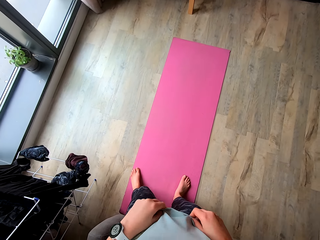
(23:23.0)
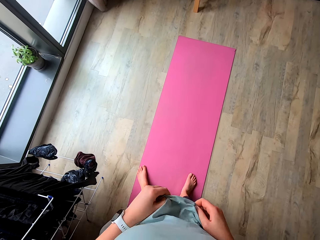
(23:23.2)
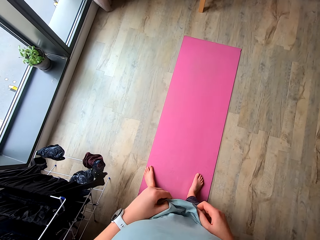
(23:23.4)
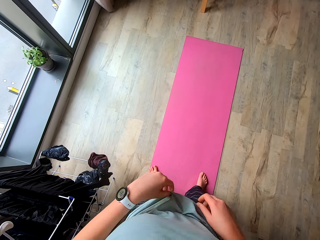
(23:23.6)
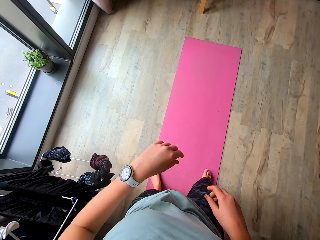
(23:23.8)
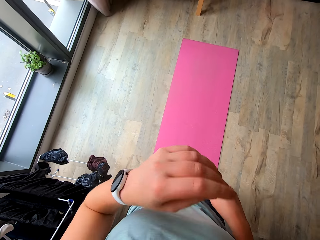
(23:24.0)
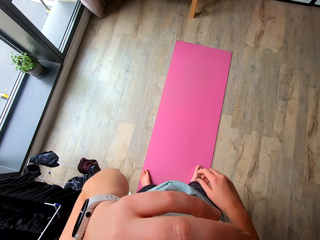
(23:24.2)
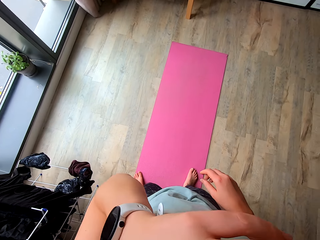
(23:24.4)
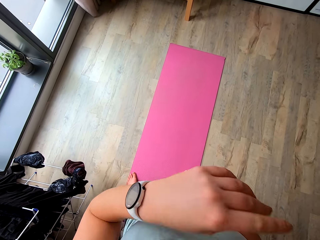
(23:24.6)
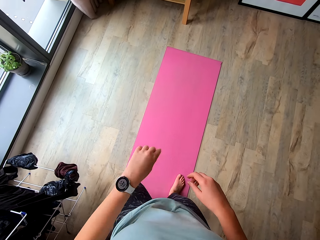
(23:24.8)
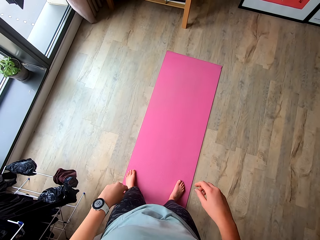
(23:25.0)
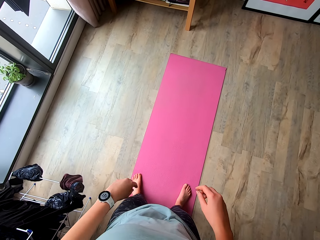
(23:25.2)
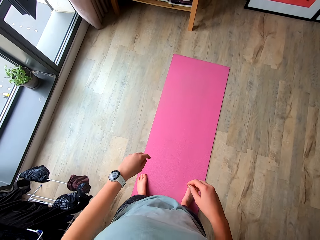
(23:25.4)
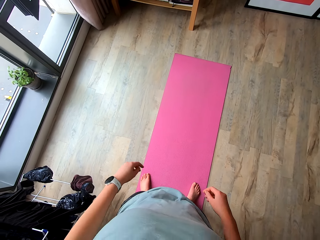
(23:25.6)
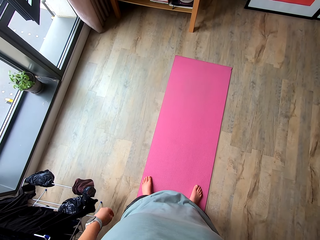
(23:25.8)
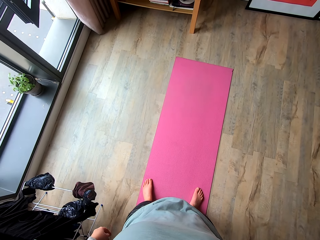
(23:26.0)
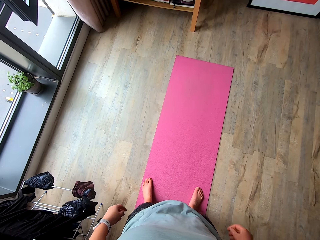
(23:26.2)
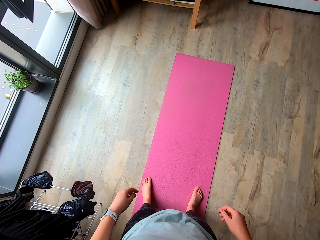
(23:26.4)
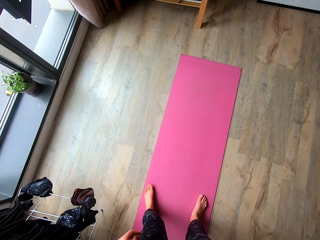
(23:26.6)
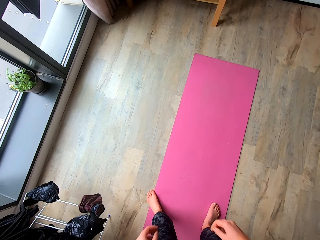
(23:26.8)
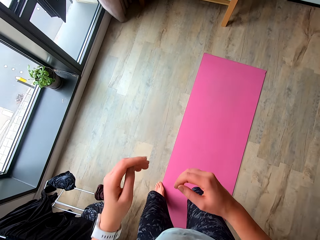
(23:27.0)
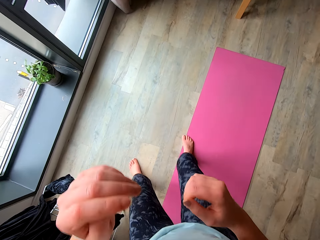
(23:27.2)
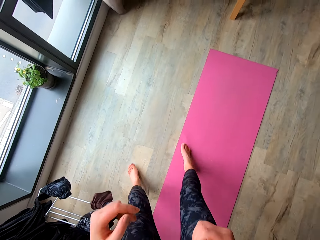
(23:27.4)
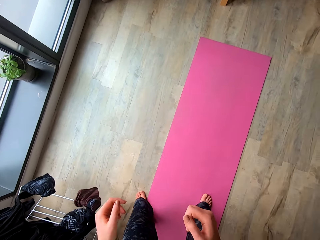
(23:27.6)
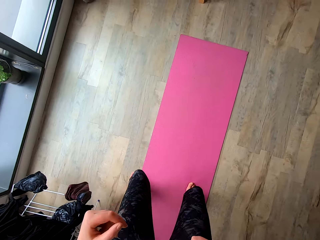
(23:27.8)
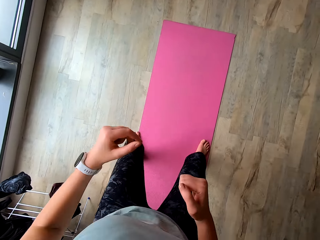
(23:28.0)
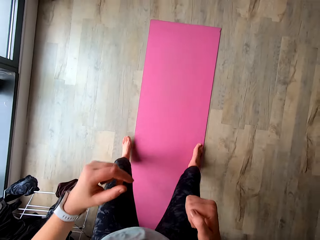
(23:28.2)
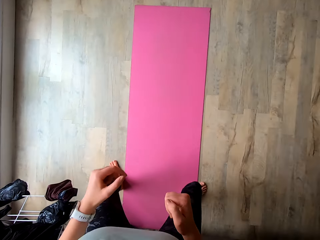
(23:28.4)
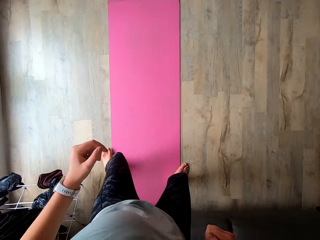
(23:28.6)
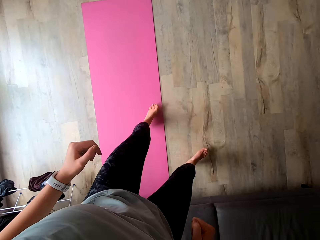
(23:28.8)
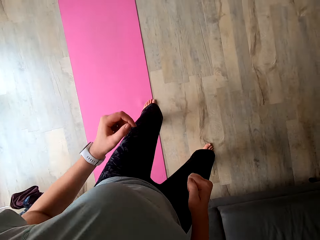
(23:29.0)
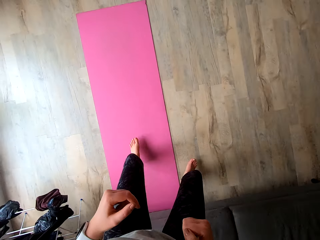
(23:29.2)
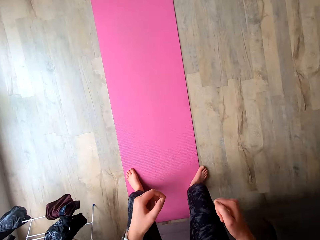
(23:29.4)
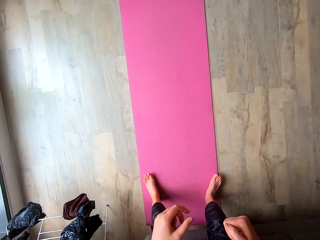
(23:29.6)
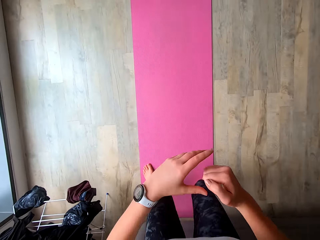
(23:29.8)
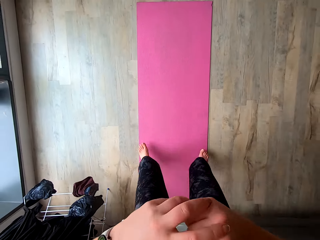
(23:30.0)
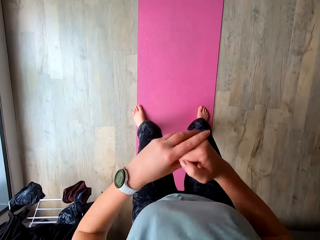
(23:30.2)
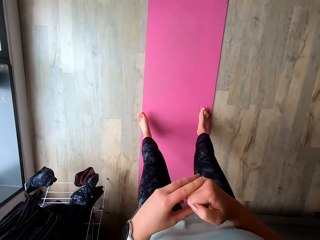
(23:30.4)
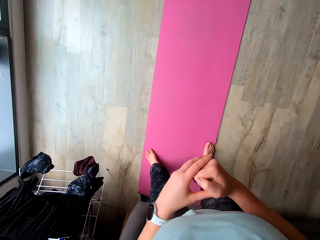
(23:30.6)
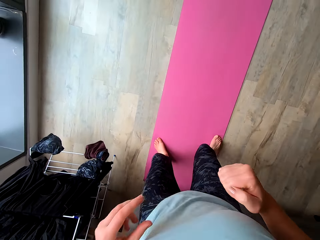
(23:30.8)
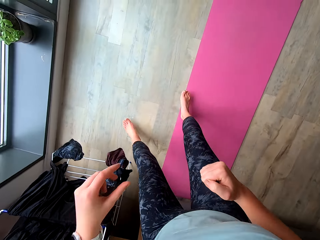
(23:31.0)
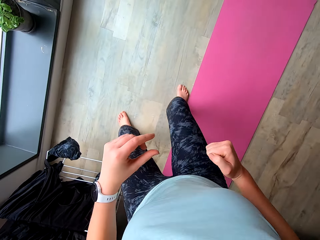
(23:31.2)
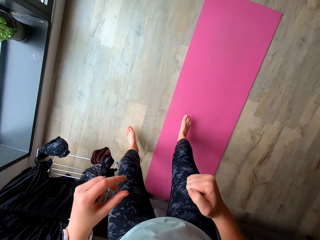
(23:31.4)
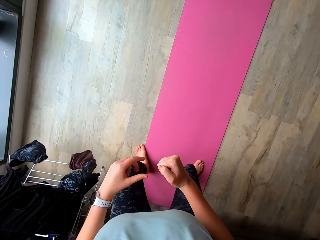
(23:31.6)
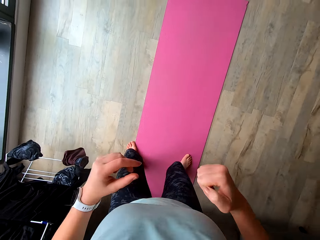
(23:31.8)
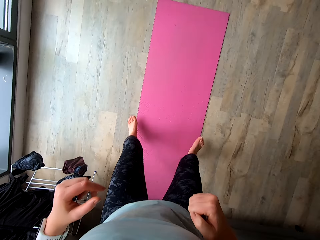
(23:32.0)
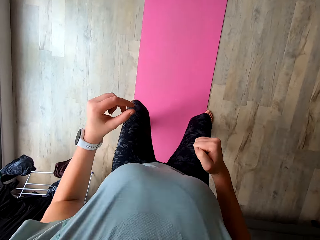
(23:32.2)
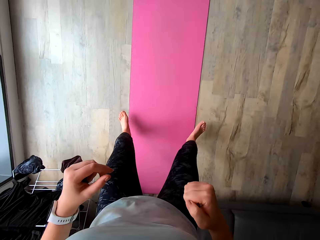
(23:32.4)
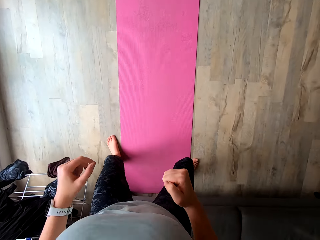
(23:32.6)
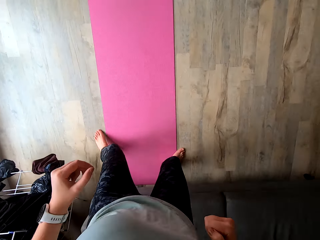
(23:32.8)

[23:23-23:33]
The camera wearer is on the yoga mat. She stretches her blouse. She lifts her hand. She touches her nose with her left hand. She works out in the room. She jumps sideways on the yoga mat.

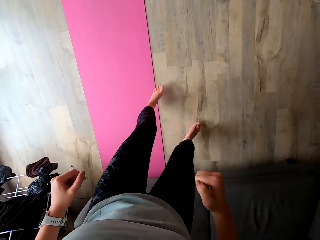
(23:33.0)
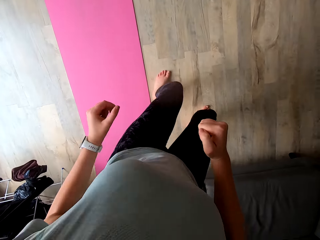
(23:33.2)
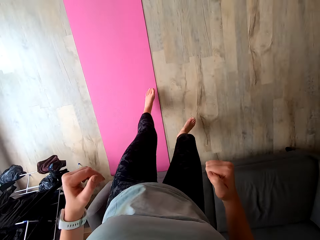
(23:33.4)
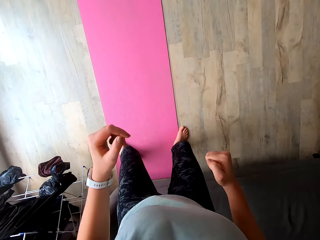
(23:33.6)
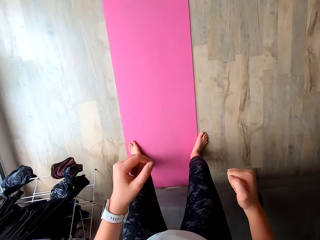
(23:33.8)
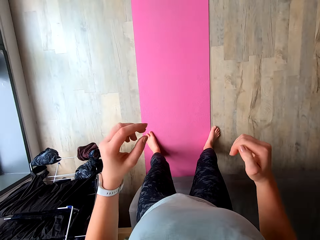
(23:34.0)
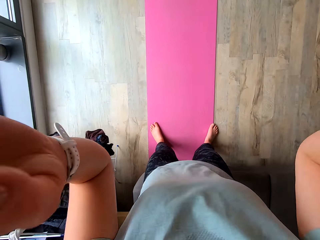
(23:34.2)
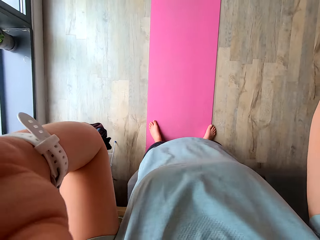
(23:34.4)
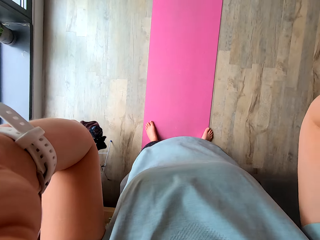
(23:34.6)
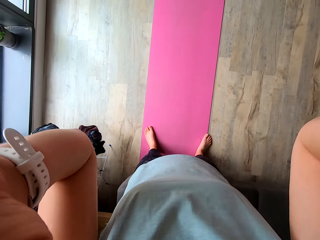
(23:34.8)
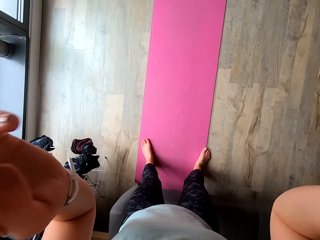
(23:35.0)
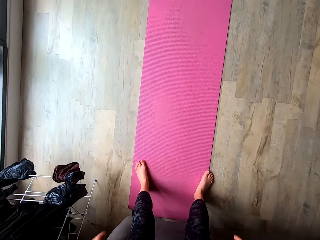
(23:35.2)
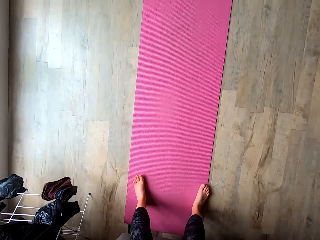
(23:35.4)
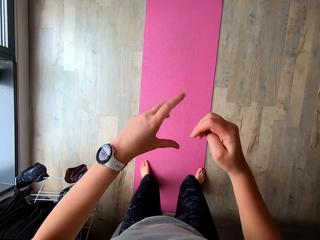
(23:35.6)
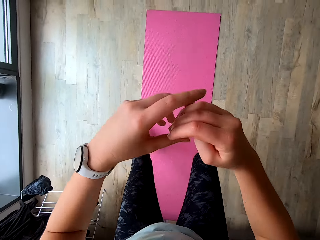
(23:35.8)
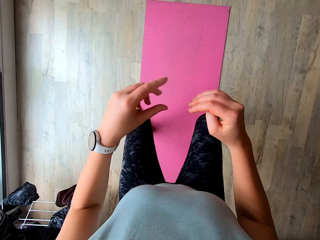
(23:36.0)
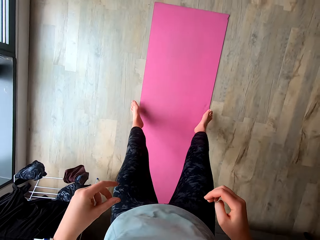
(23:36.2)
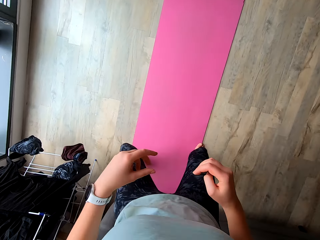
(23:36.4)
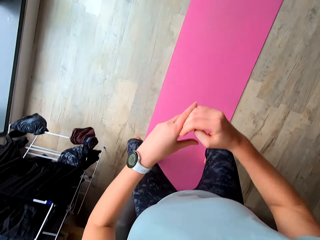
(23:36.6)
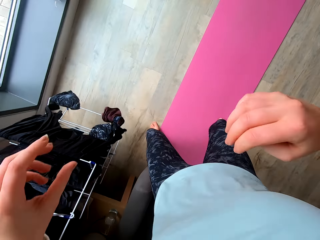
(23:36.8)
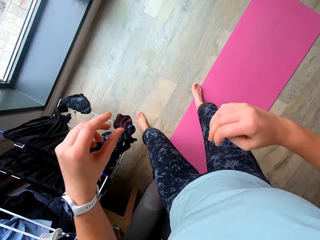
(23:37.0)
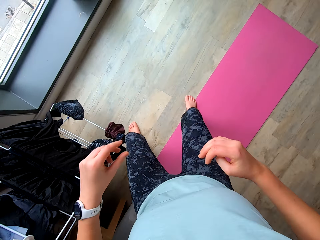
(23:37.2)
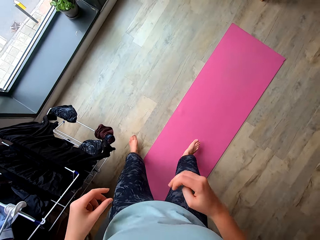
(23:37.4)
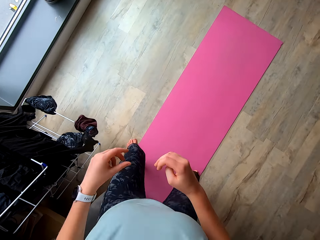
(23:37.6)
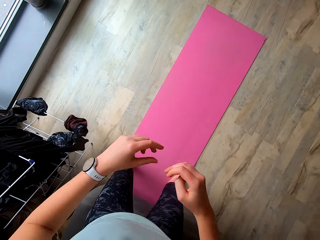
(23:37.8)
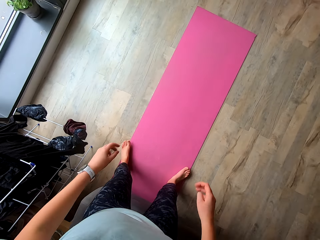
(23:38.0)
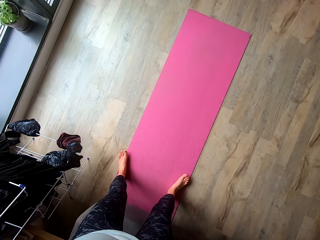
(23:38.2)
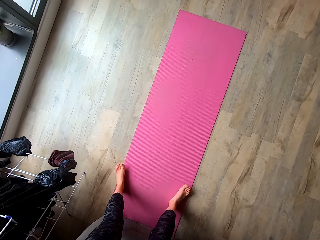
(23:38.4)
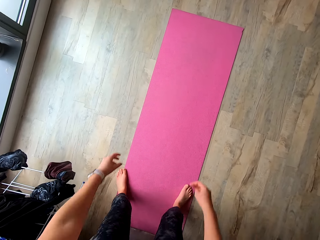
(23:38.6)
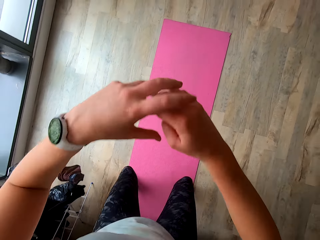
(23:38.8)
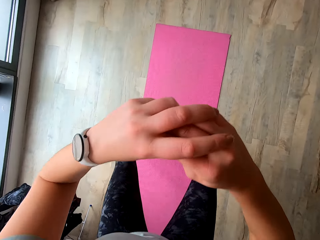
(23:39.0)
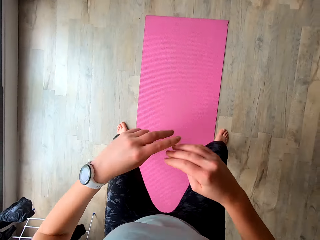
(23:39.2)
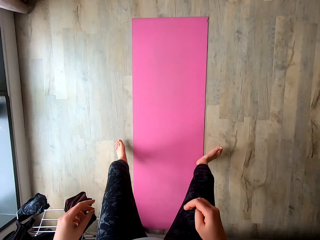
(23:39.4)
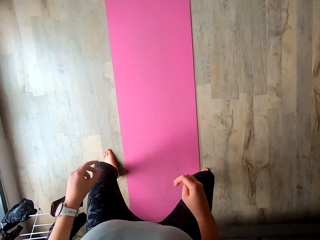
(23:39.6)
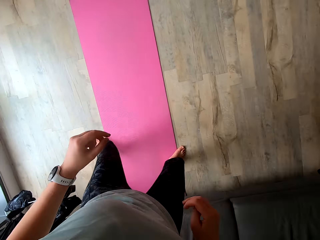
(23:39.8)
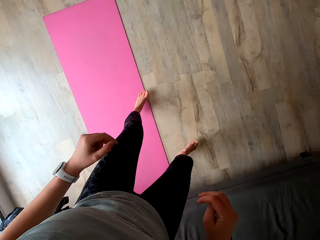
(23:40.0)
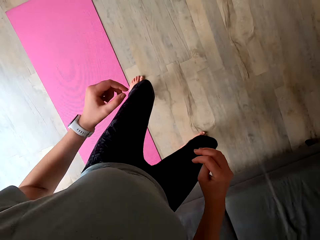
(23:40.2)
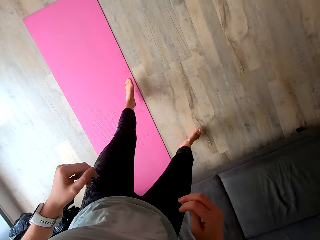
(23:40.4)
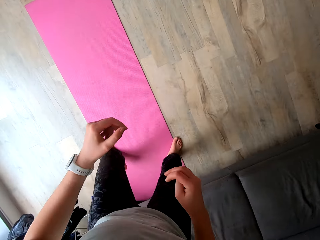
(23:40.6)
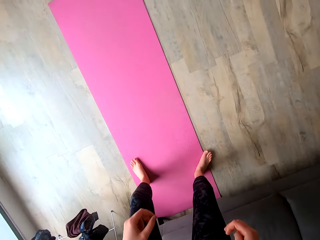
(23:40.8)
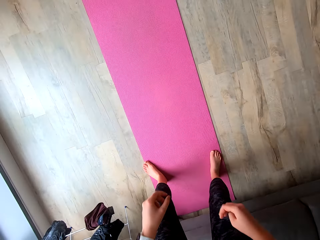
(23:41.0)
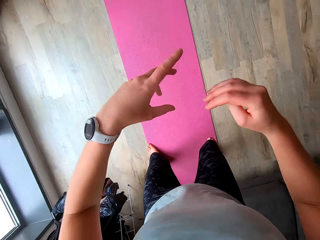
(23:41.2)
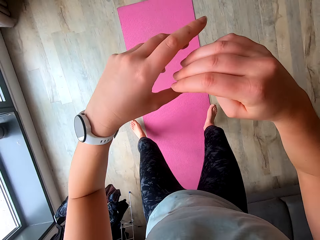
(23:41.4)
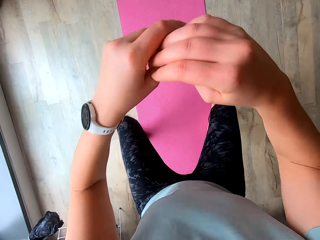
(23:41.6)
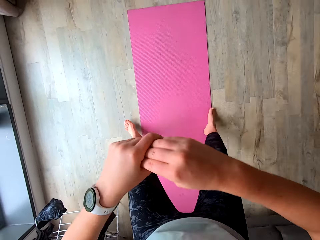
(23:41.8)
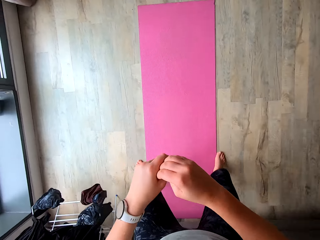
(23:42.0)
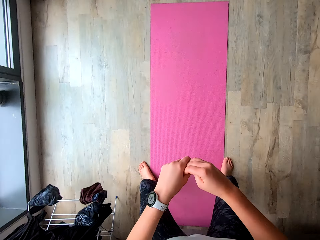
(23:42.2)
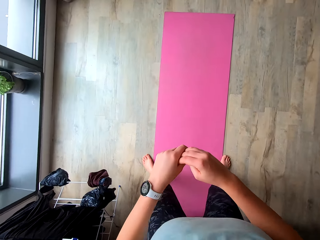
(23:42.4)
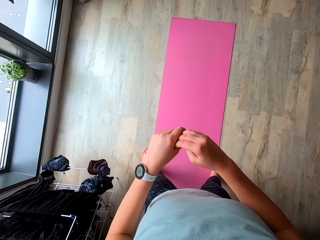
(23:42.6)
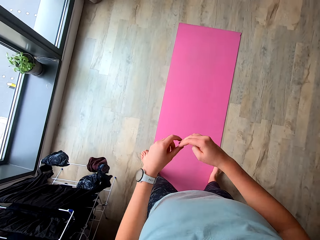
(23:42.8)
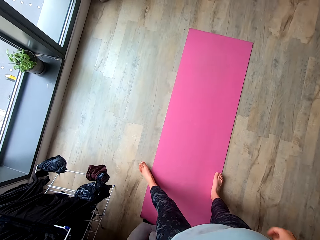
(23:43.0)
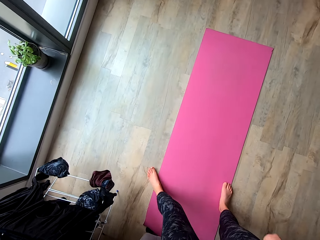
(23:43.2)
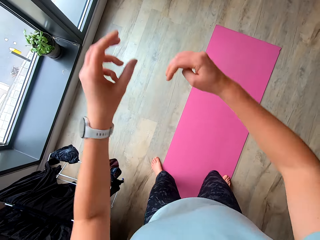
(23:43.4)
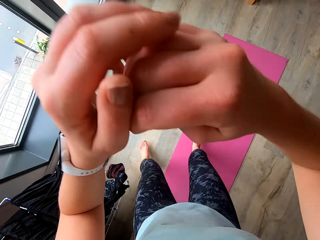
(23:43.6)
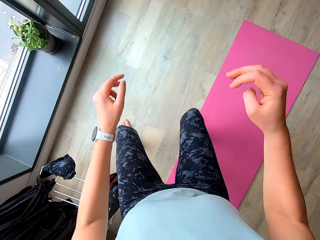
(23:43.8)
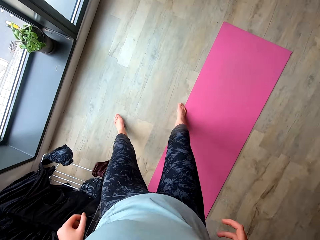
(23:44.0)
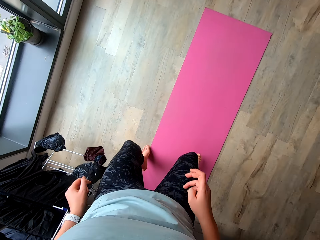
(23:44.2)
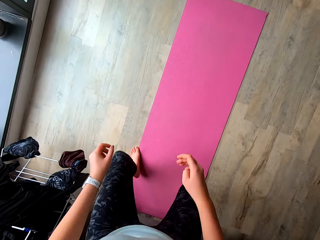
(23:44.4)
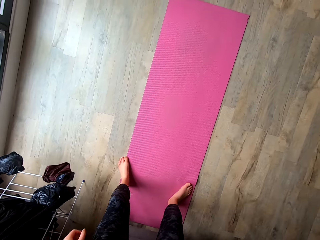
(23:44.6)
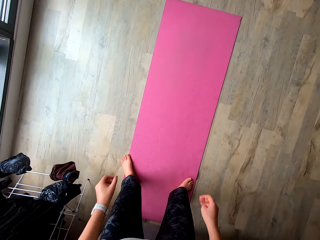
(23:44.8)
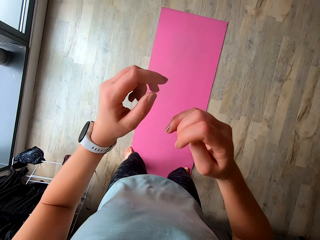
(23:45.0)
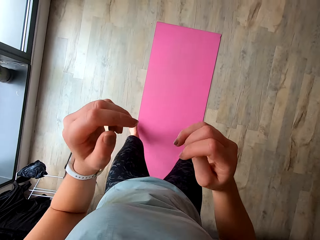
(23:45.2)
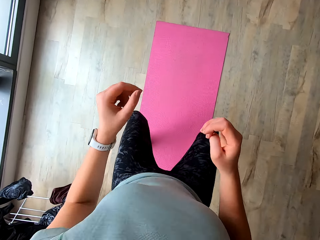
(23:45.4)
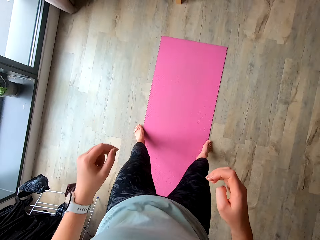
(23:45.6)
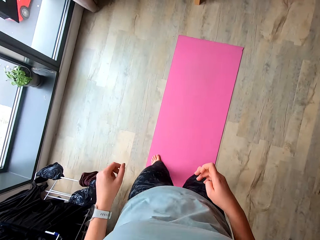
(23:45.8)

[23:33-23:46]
The camera wearer adjusts the camera with her hands. She works out in the room. She jumps on the yoga mat.
